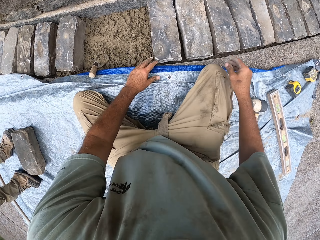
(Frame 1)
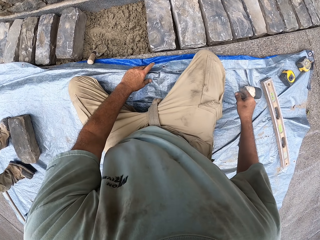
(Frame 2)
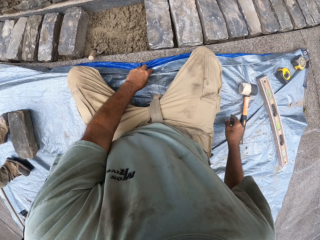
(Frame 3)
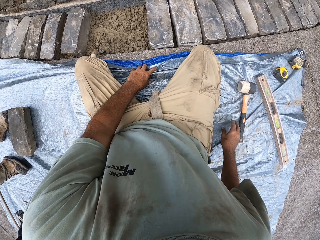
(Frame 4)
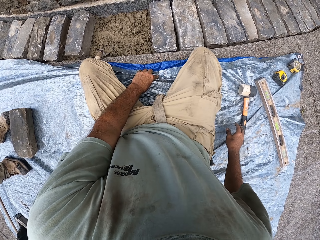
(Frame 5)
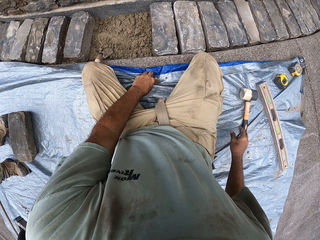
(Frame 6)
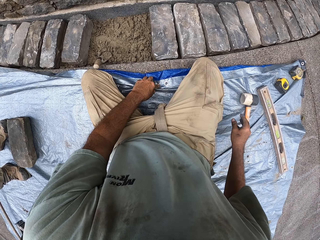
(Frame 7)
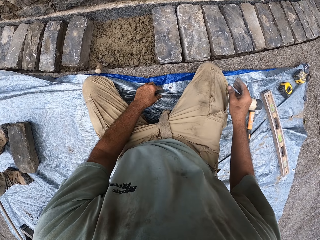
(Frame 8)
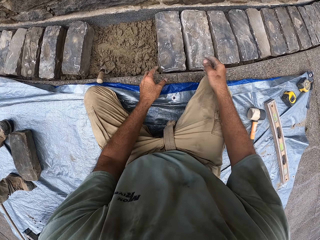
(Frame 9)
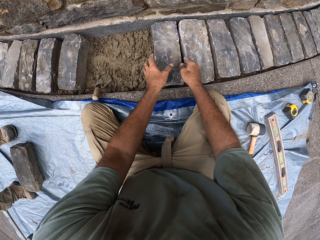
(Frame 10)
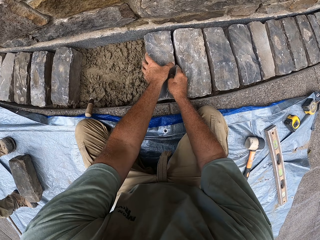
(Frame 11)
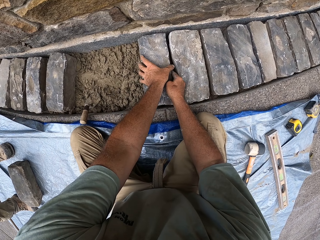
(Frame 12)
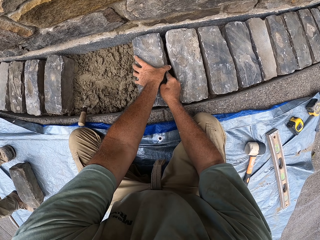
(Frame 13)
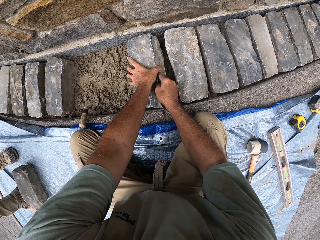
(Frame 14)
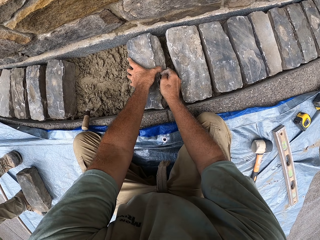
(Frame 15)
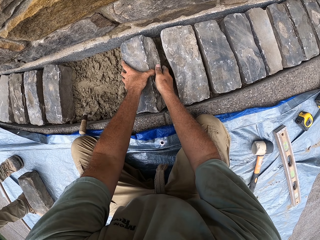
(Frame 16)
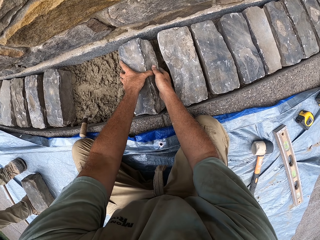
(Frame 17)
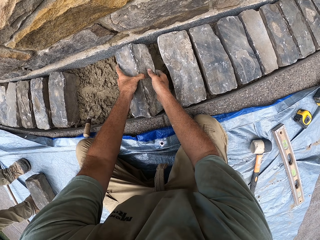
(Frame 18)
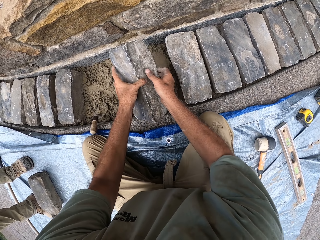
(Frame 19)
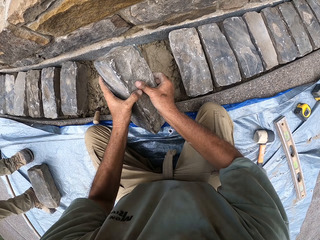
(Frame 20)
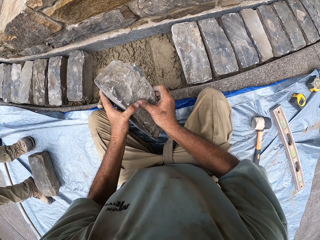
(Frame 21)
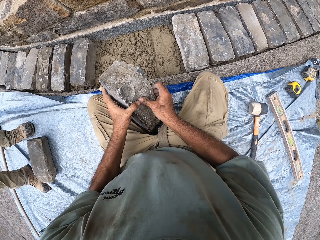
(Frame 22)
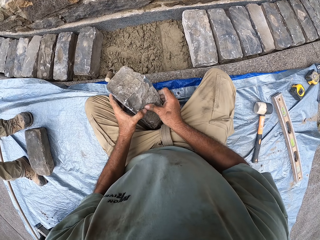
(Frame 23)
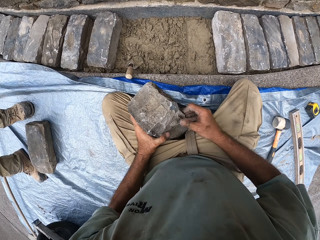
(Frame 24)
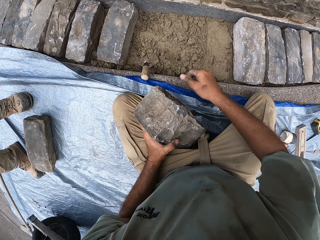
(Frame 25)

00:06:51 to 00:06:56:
The camera wearer holds the stone brick. They pick up the stone.

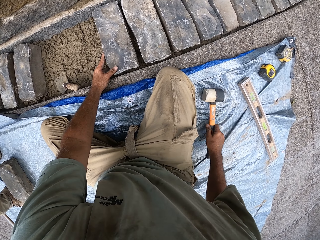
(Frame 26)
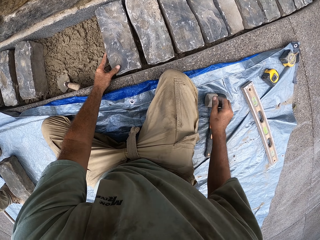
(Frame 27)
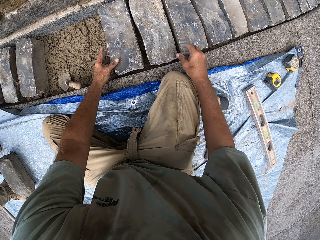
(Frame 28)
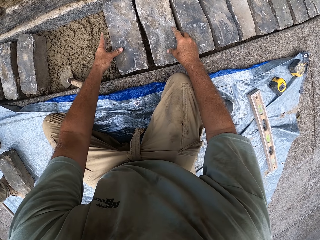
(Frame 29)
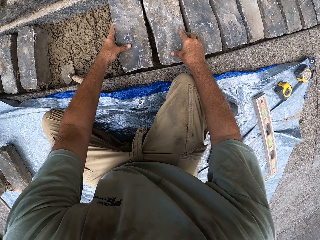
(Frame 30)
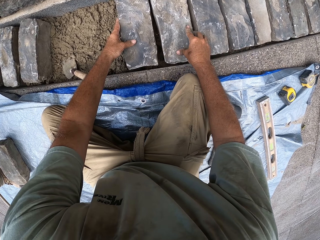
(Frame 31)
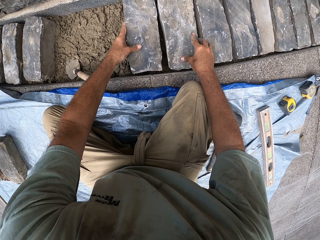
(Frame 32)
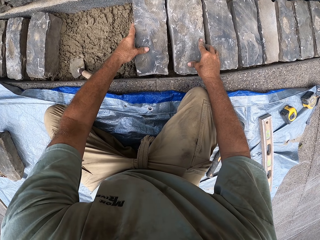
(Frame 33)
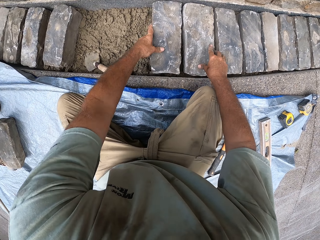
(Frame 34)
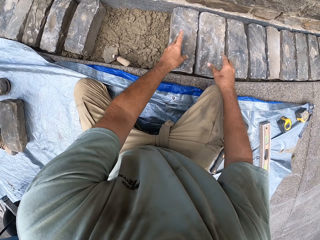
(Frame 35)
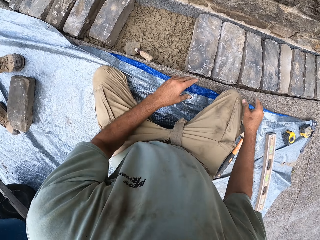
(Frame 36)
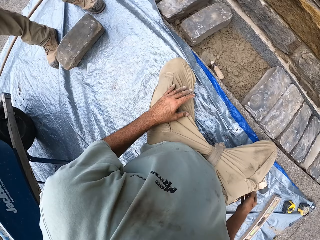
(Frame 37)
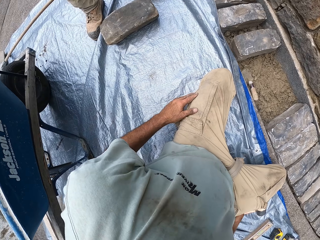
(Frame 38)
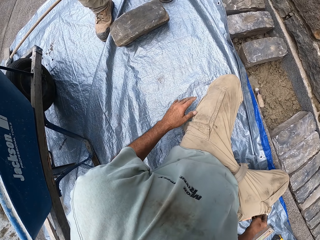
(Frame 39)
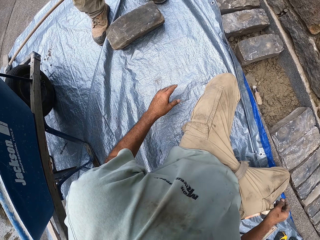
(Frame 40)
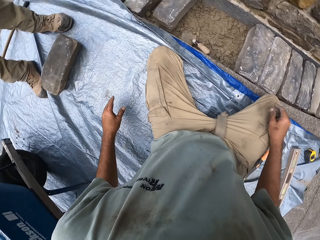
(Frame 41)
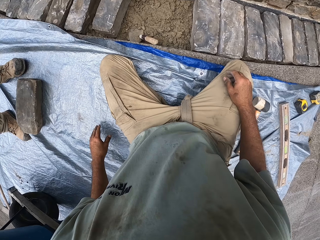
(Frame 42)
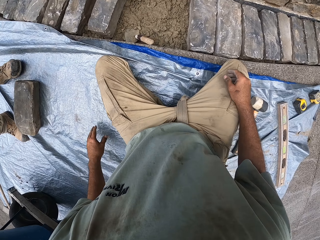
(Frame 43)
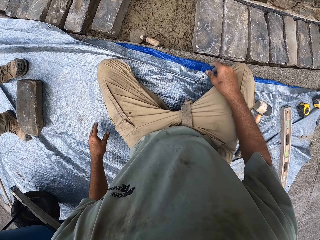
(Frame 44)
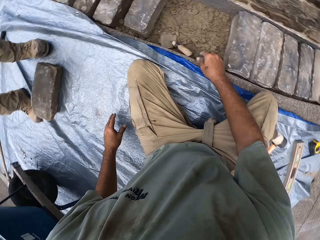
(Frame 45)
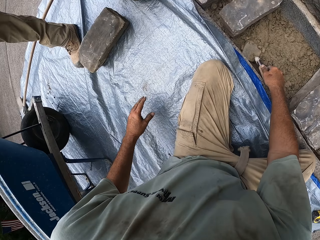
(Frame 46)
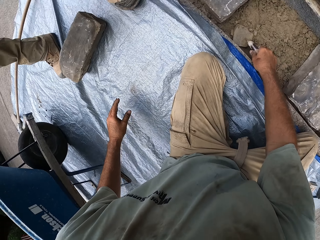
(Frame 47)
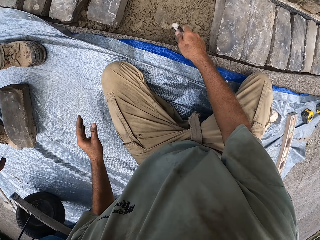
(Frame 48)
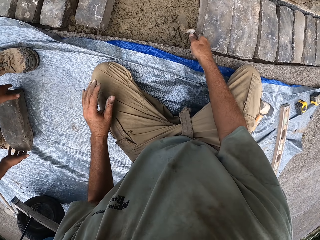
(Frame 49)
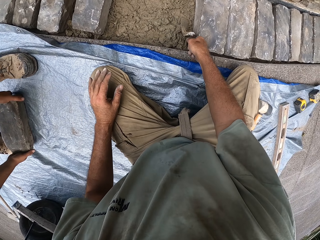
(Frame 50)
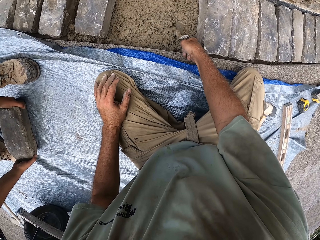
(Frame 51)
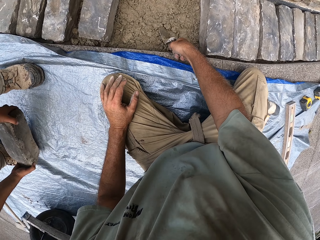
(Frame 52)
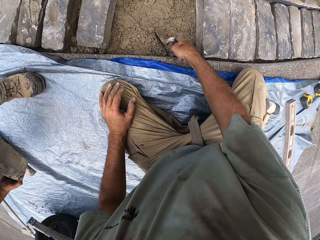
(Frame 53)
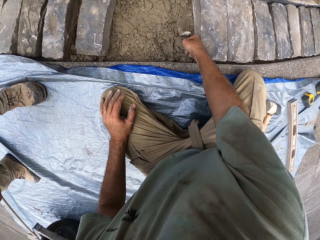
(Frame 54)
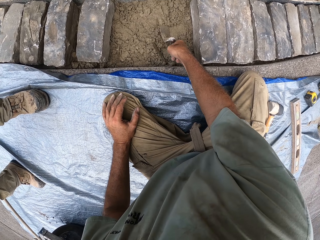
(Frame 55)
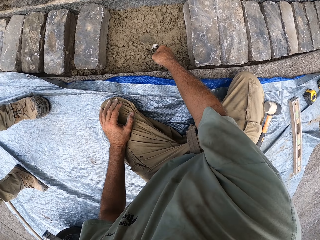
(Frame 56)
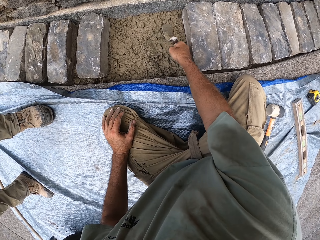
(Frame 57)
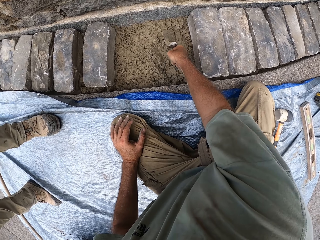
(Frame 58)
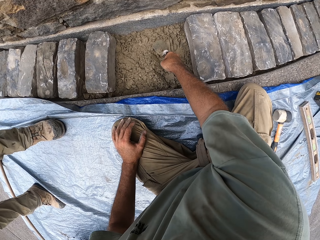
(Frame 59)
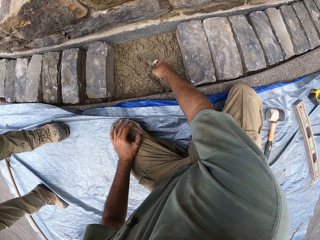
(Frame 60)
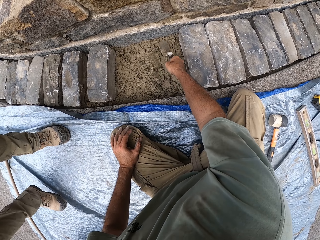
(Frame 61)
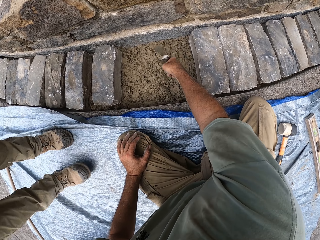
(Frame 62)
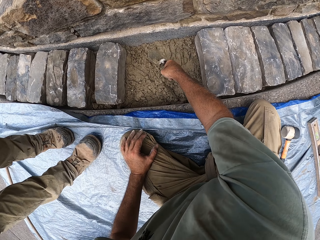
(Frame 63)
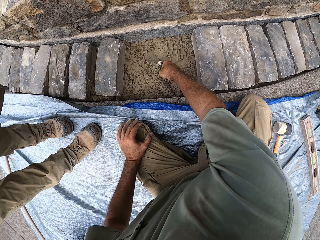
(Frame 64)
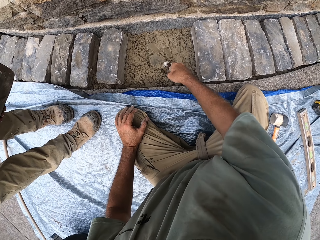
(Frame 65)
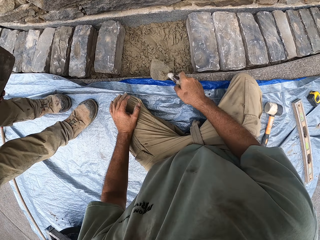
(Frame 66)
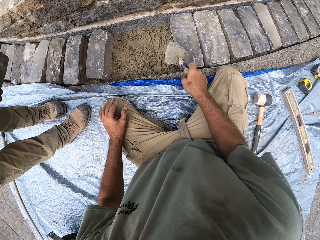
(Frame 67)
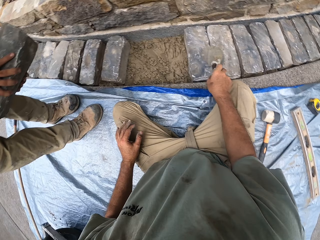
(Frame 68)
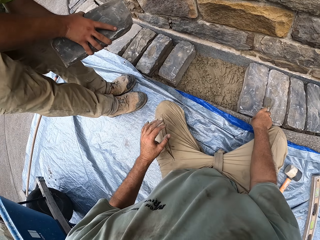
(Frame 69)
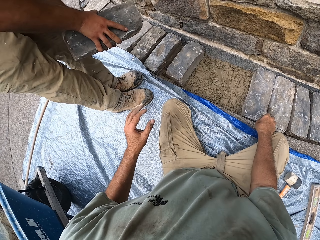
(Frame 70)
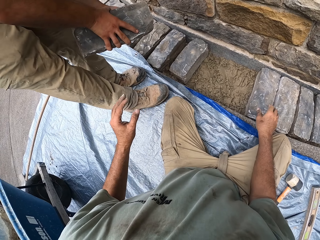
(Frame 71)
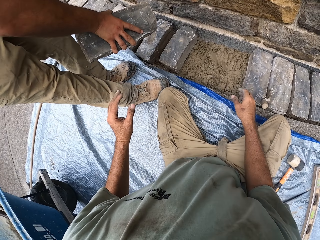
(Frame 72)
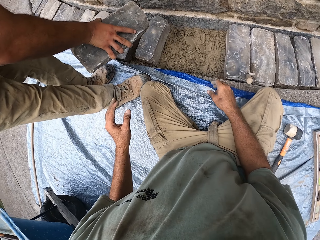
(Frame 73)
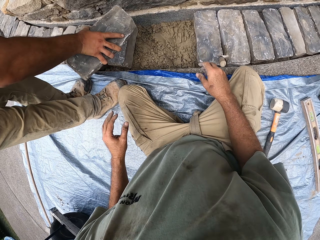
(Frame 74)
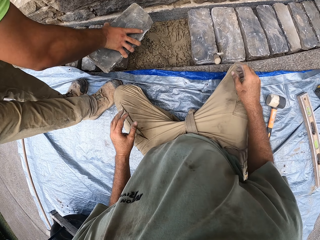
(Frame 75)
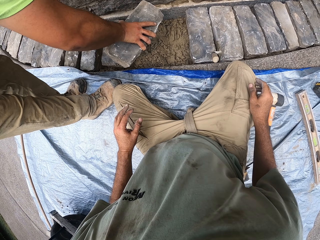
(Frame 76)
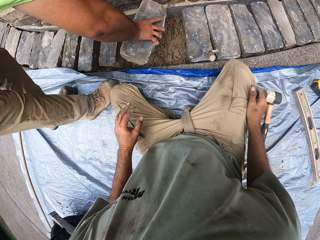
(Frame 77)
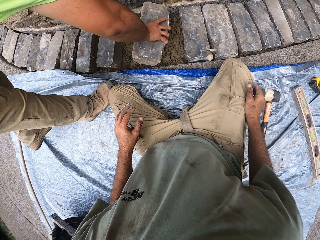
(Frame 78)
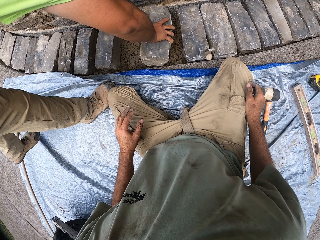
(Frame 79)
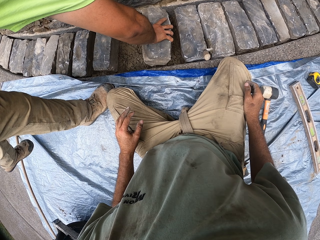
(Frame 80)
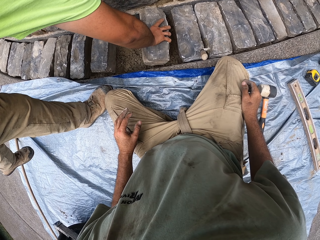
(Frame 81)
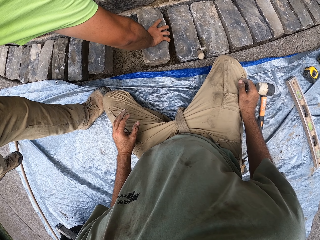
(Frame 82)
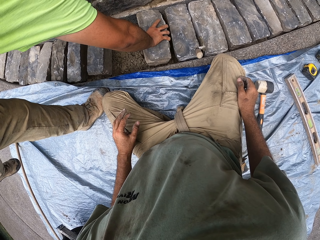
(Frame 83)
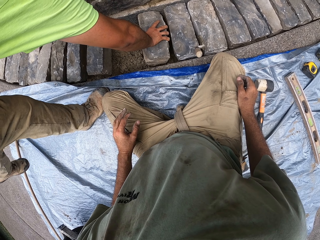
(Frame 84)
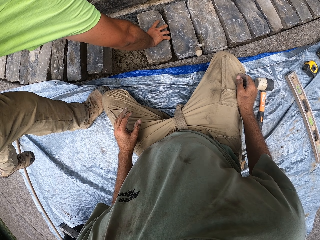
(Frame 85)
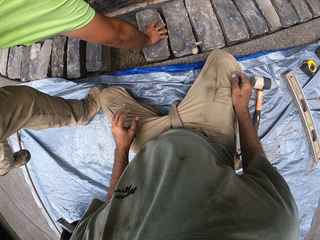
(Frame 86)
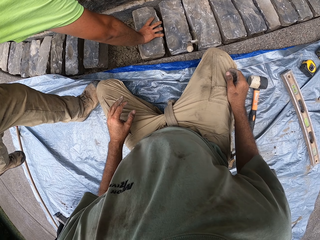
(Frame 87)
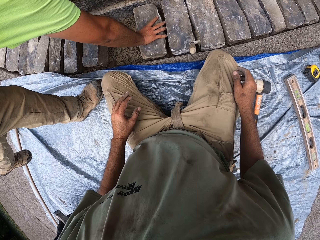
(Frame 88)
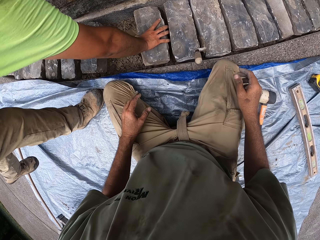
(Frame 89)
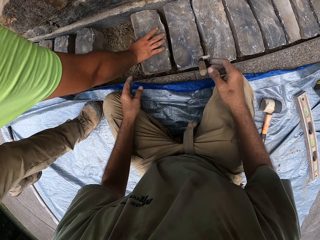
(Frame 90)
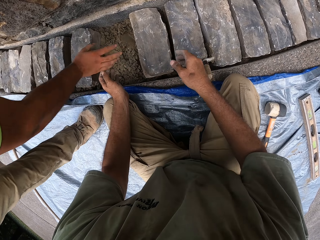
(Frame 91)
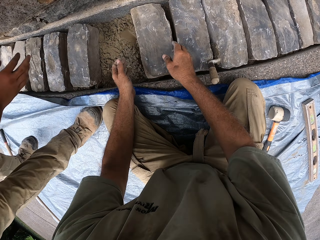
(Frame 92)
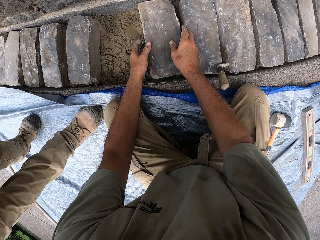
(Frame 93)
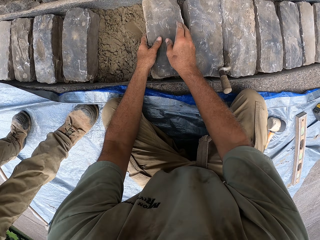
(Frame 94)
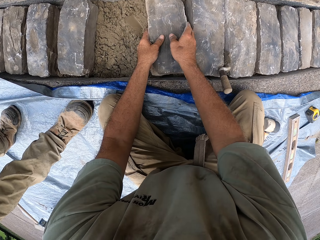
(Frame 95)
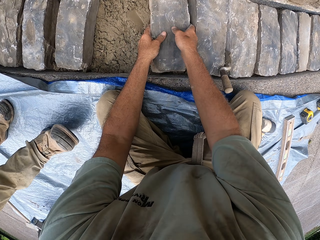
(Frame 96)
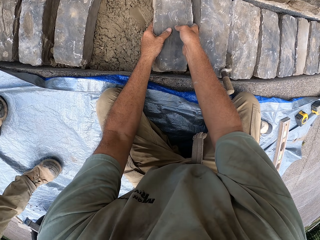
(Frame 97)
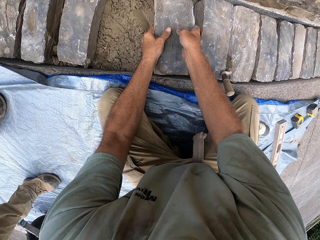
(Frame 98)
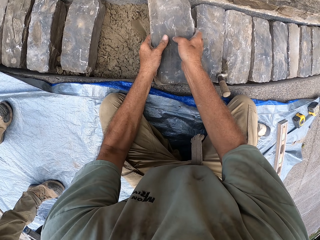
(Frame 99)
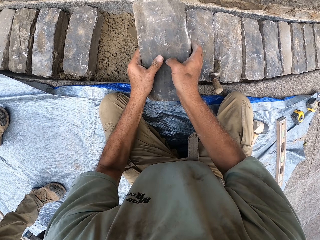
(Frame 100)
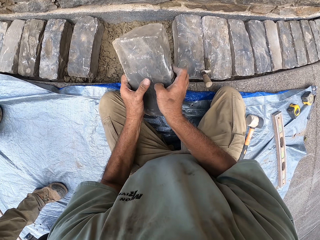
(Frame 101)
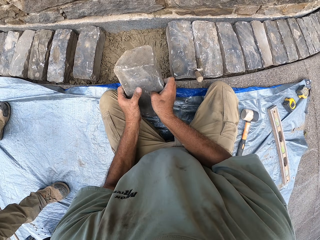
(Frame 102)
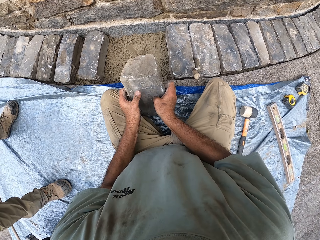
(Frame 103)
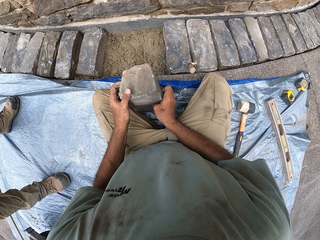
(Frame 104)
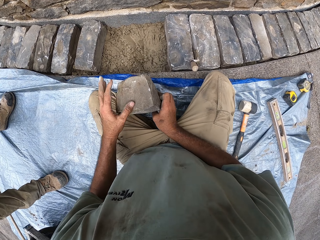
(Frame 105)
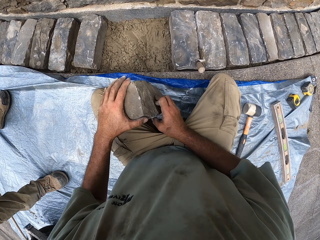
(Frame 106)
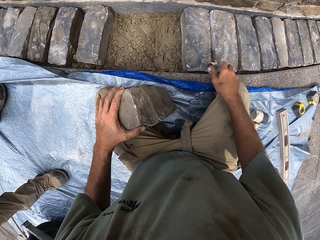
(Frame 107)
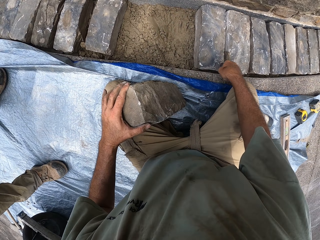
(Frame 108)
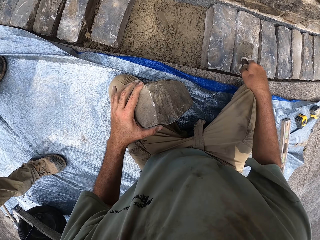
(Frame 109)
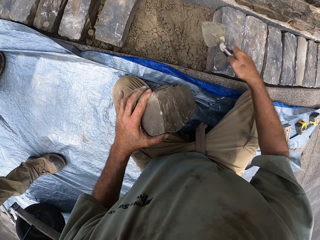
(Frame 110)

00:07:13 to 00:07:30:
The camera wearer drops the hammer. They hold the stone brick with both hands. They pick up a trowel and move sand with the trowel. They drop the trowel. A man puts a stone on the sand. The camera wearer holds the stone brick.
